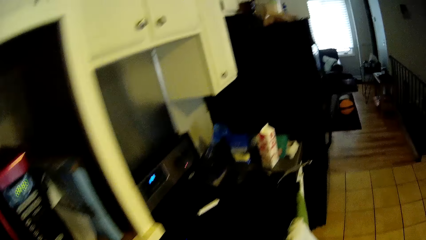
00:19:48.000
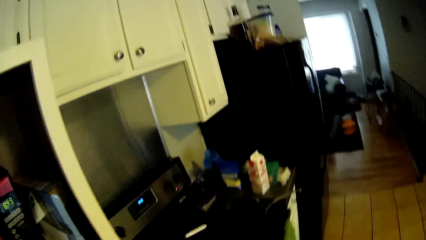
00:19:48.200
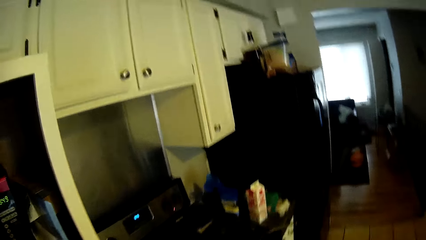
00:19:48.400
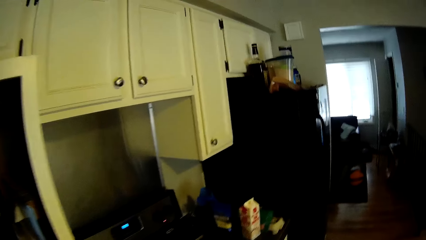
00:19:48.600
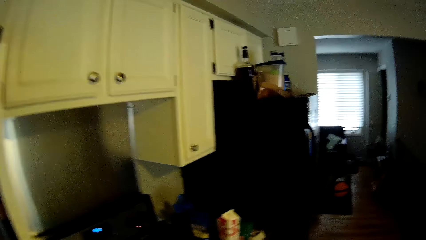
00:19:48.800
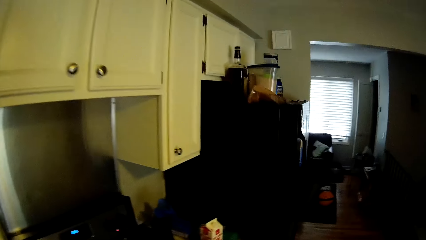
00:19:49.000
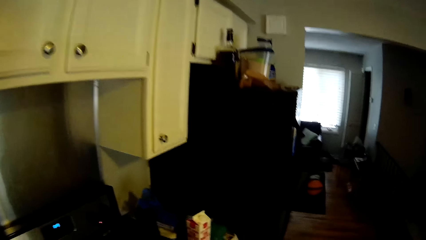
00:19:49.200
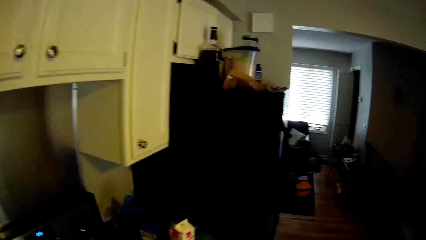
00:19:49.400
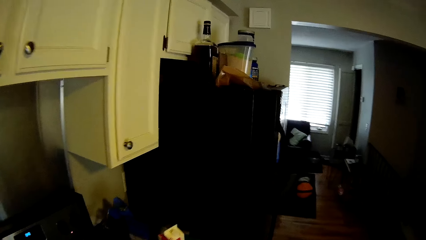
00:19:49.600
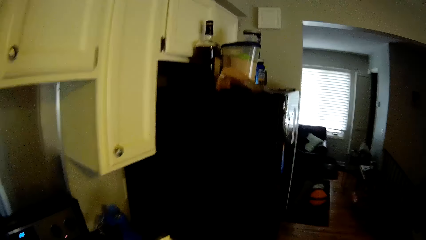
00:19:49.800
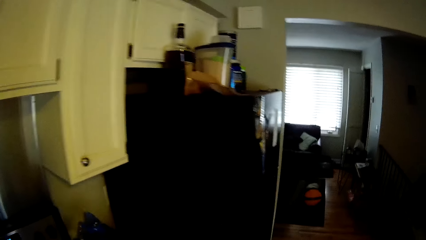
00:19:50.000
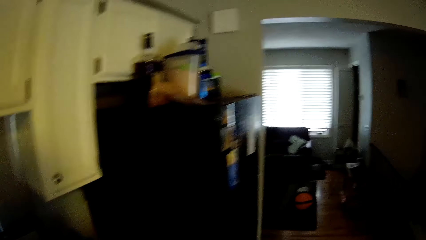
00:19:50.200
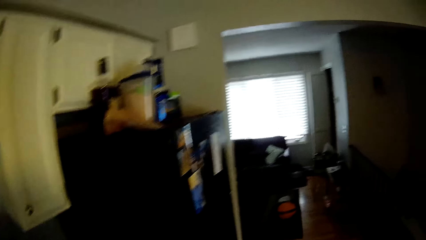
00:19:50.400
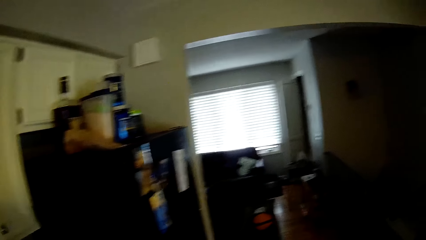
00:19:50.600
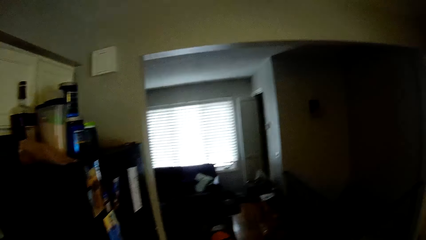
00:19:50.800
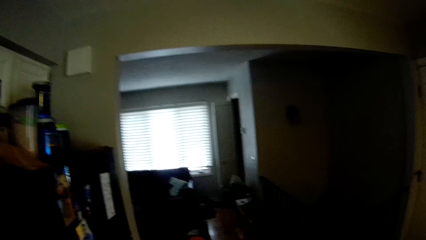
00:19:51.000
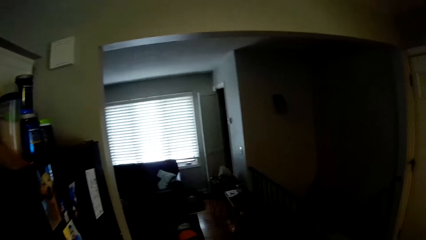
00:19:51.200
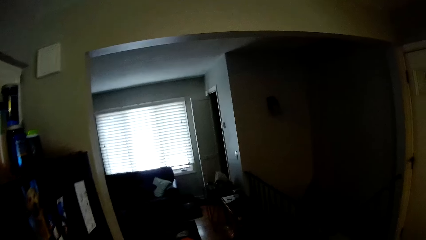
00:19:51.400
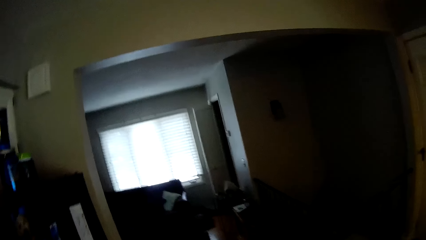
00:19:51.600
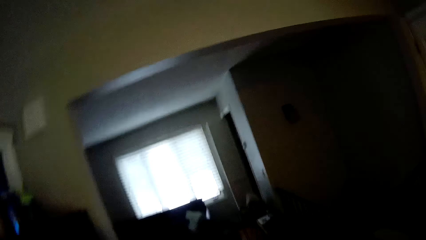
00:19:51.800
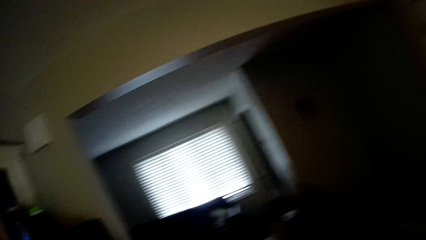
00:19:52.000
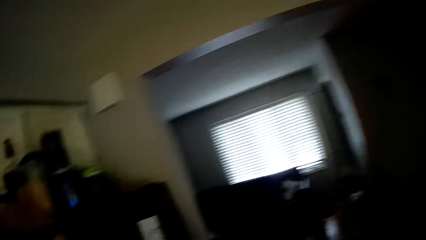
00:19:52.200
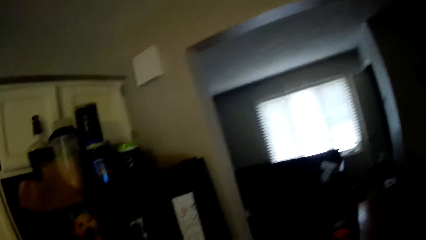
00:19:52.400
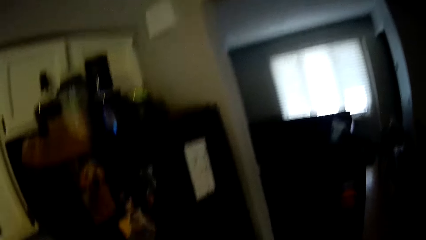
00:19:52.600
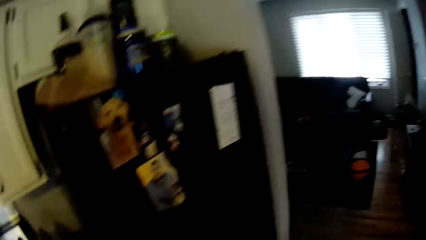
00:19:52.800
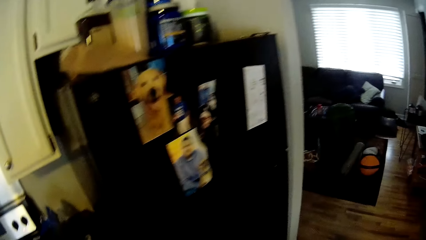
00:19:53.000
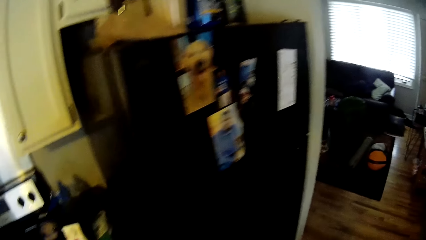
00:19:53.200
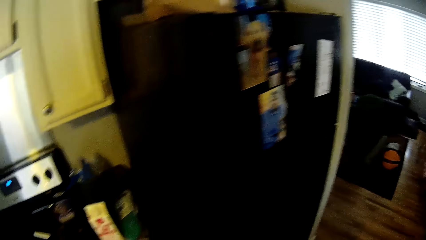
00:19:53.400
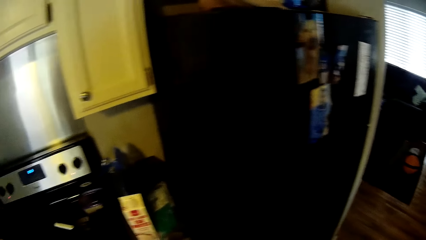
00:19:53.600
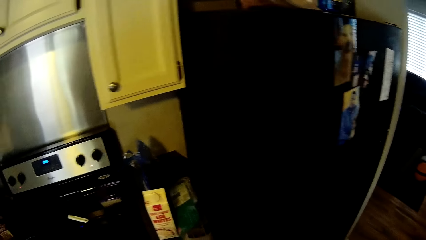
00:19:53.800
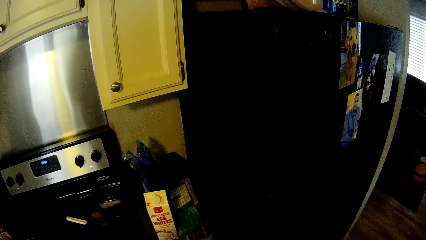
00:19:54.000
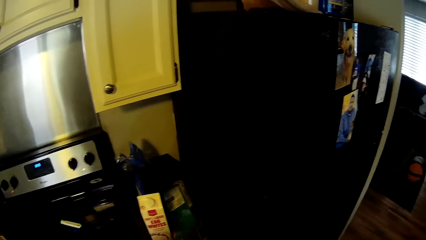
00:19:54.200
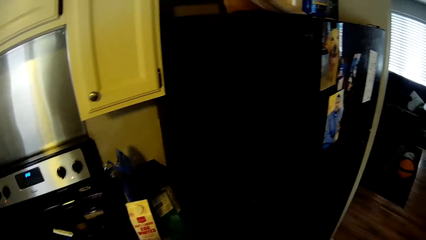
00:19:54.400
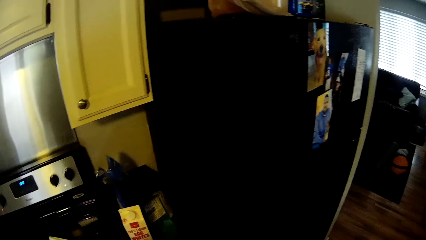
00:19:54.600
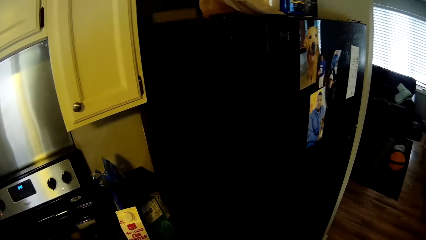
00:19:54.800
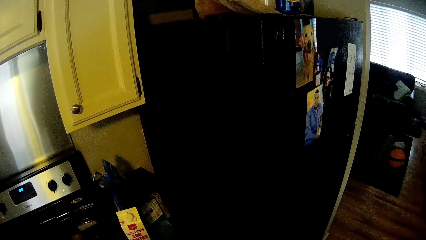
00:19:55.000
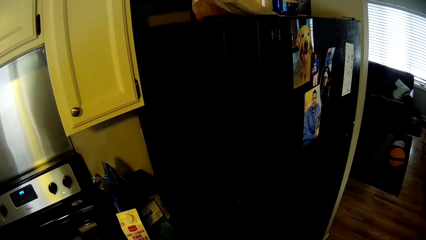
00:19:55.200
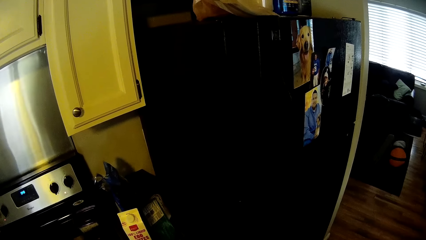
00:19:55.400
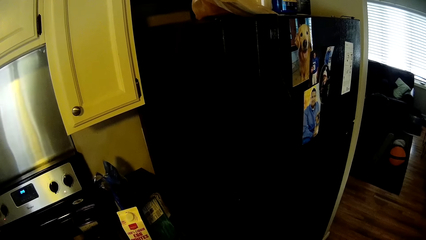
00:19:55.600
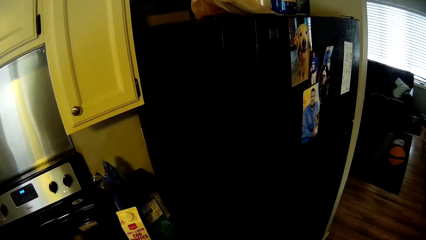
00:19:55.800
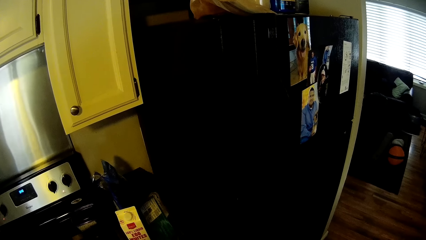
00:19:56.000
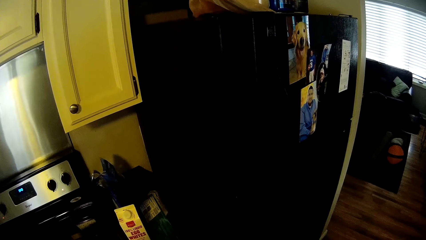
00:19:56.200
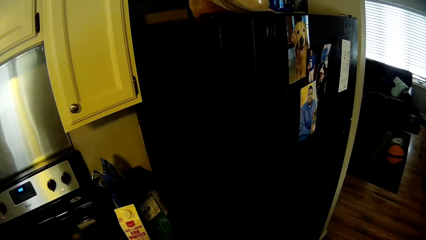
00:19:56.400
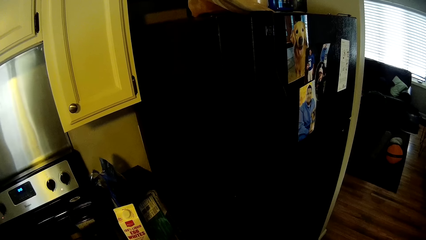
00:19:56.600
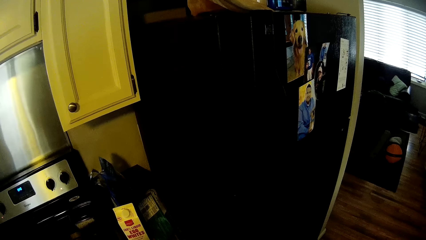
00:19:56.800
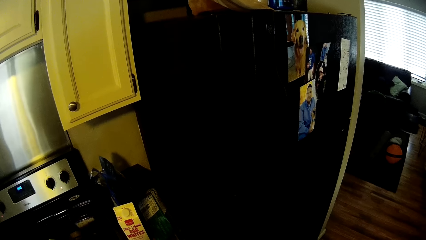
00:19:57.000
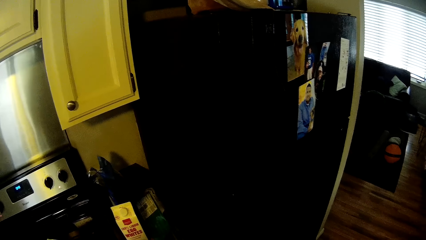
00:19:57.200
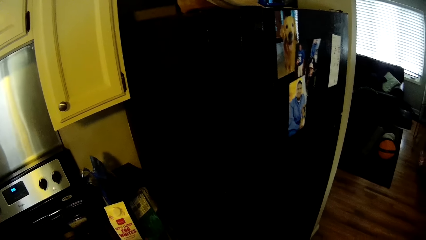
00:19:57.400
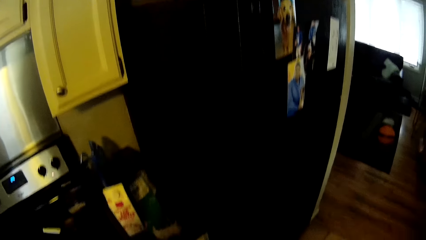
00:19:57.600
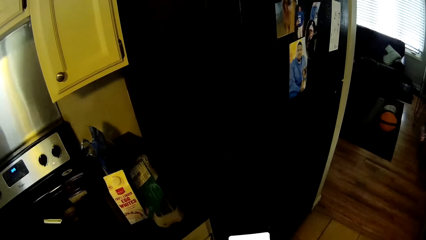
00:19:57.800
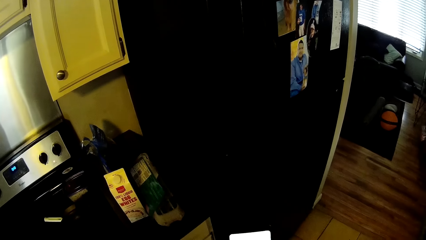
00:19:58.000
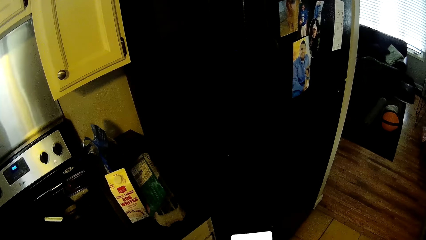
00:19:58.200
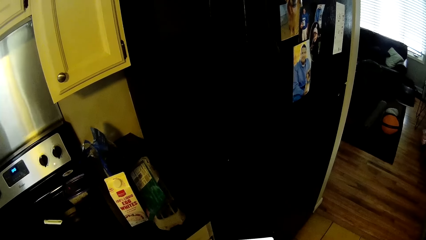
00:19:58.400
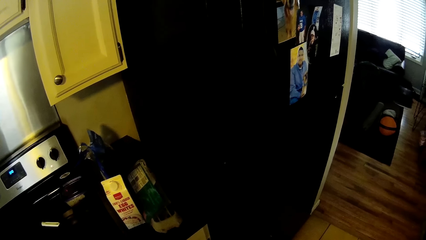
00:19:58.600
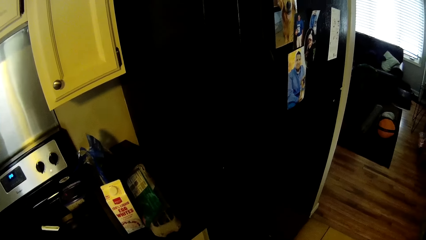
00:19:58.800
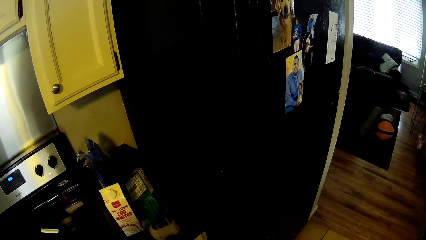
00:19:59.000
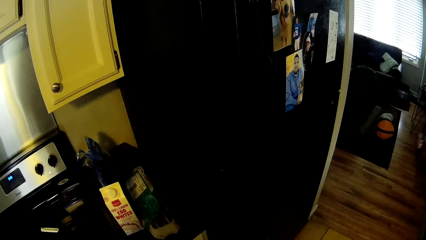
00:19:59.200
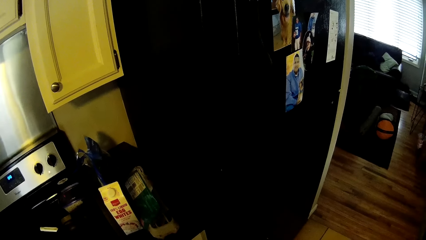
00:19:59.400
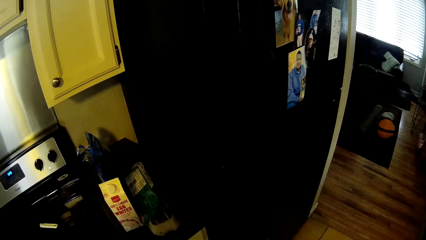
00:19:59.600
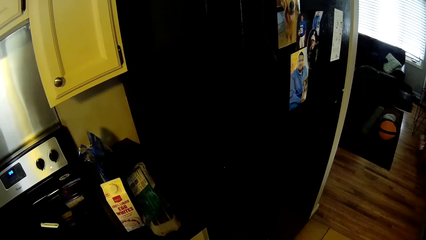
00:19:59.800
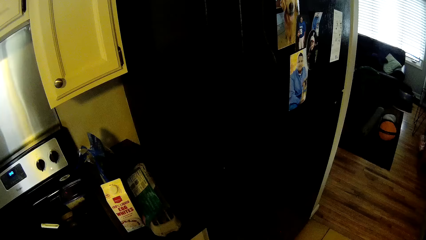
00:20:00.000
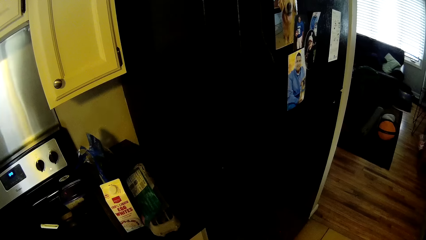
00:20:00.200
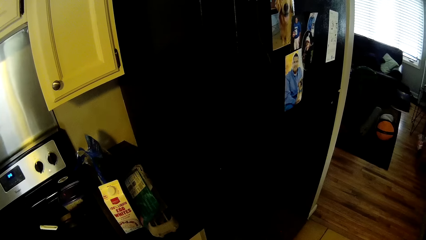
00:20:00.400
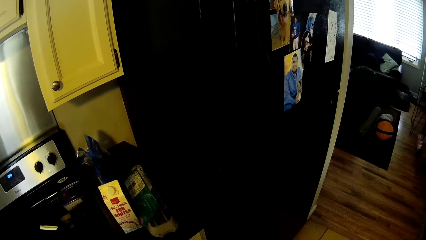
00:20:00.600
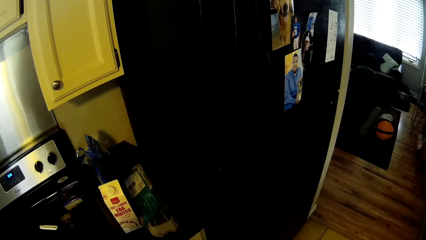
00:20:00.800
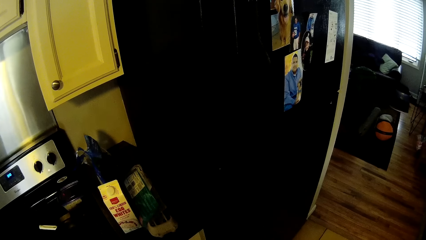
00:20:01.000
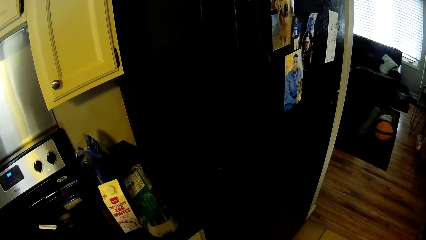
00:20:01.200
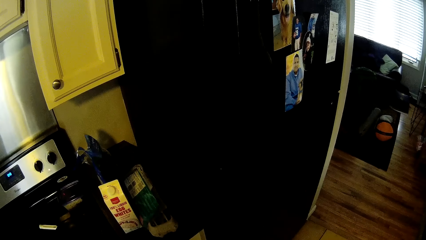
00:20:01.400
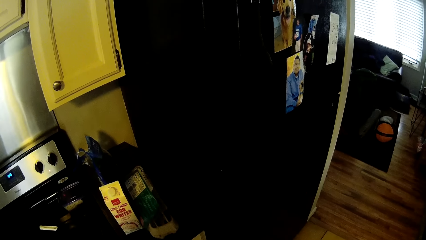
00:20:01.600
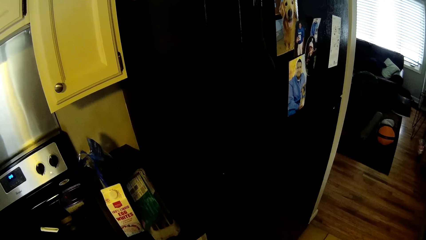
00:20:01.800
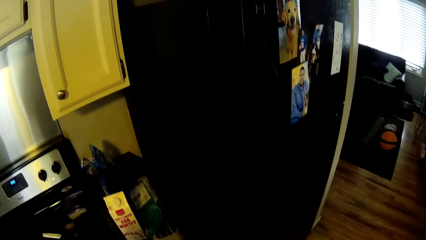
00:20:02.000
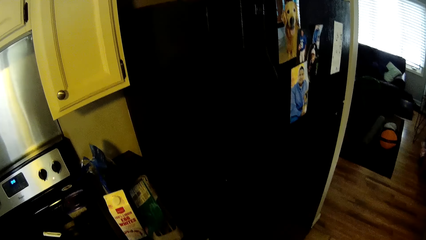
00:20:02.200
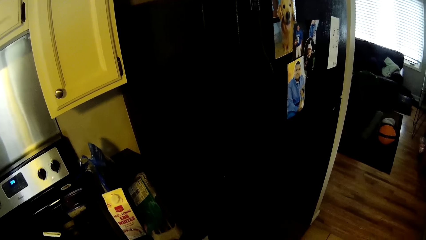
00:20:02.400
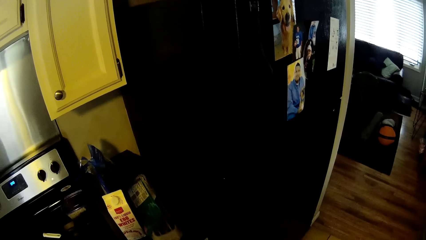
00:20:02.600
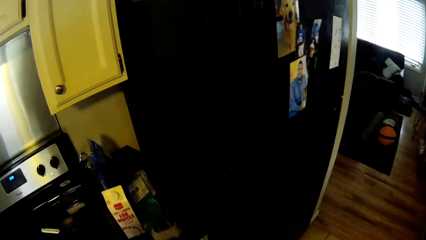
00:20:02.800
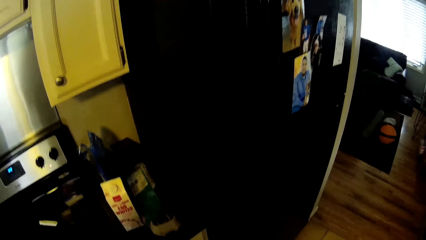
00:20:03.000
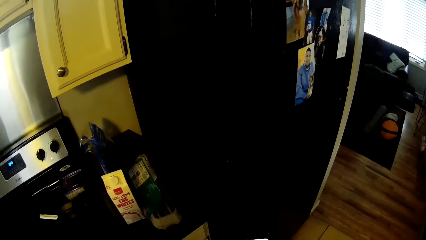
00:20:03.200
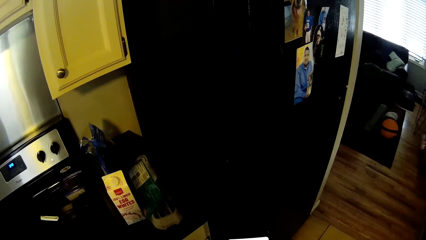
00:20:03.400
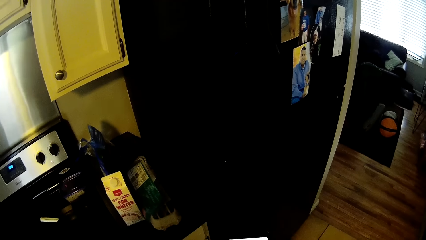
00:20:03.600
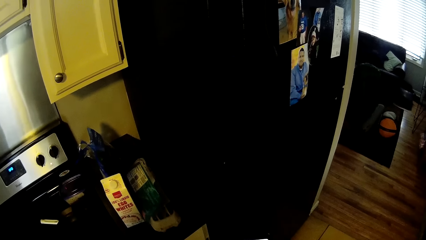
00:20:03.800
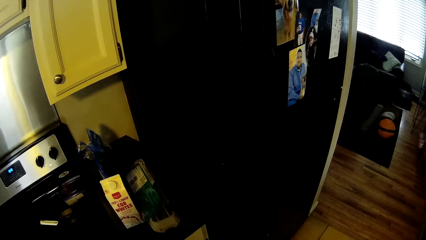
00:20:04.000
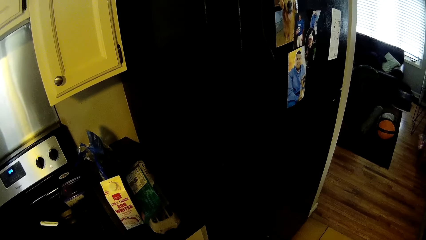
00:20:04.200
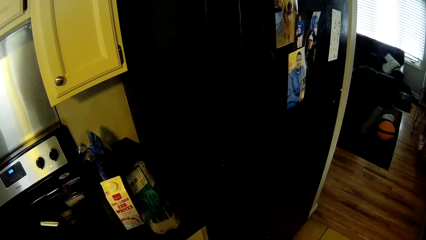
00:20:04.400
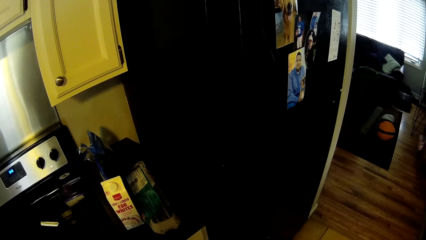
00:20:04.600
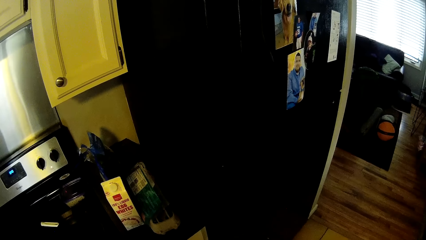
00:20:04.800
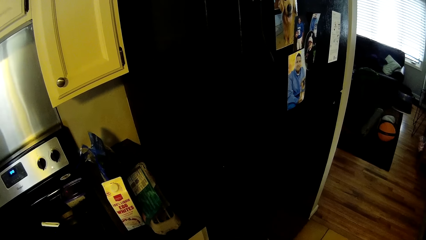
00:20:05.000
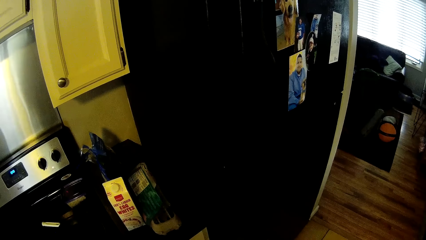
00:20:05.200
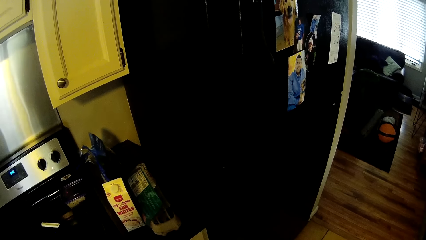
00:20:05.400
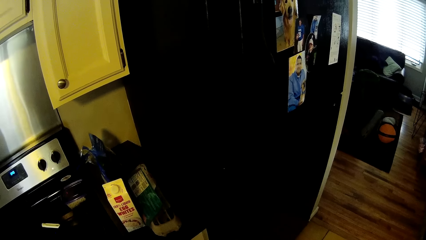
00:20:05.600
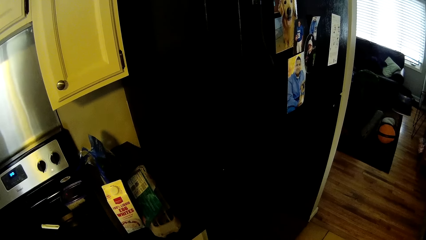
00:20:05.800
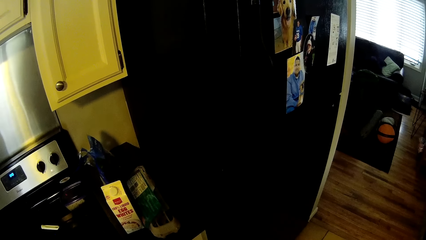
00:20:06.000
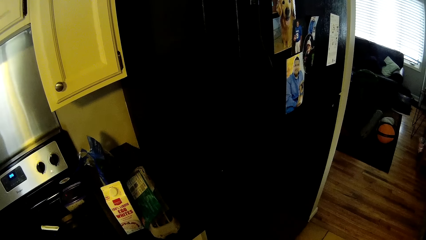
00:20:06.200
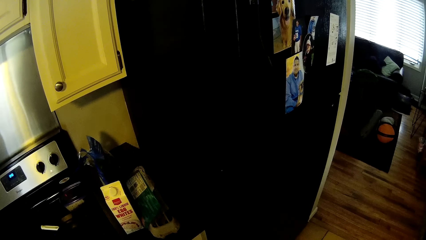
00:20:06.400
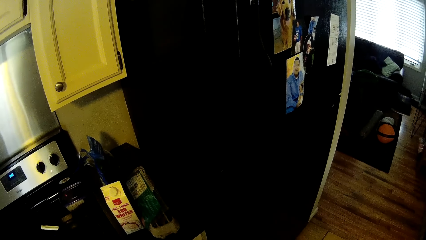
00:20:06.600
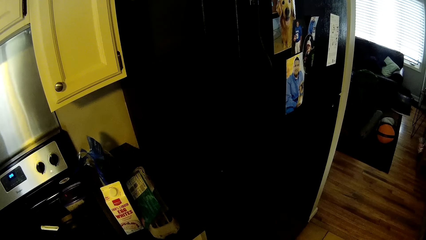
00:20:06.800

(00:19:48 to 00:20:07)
The camera wearer moves around. They stop walking.
